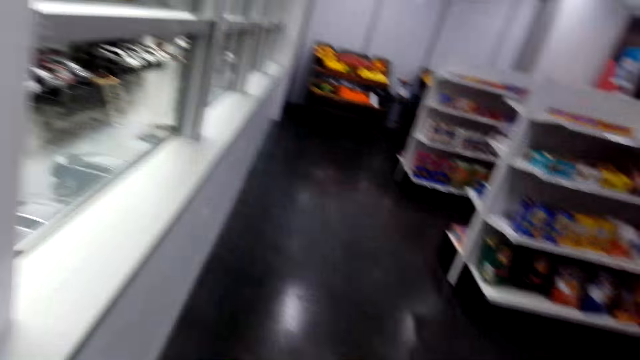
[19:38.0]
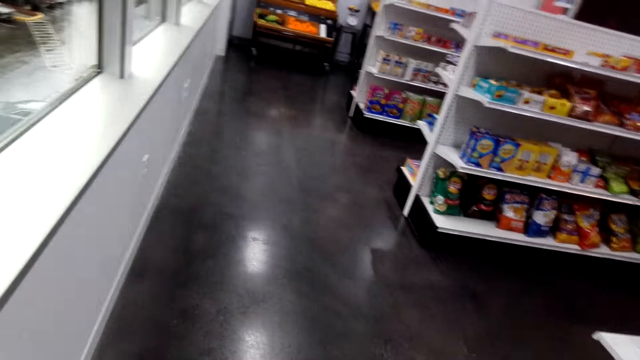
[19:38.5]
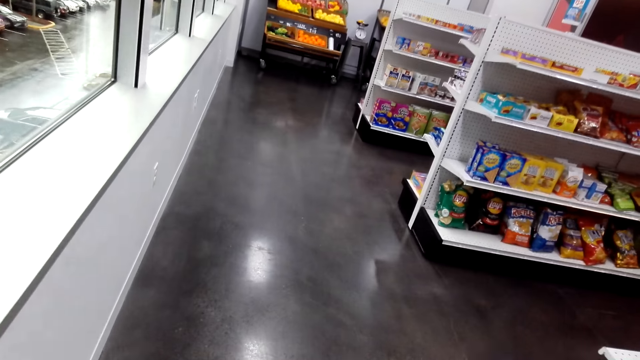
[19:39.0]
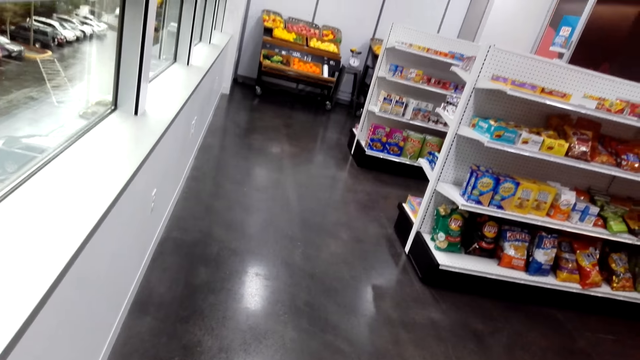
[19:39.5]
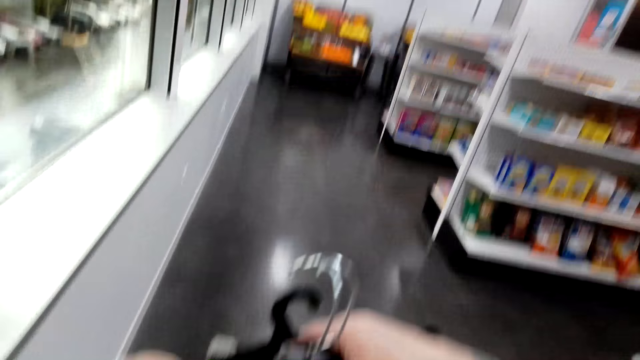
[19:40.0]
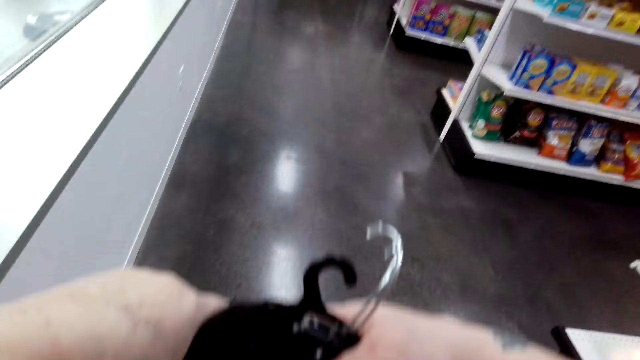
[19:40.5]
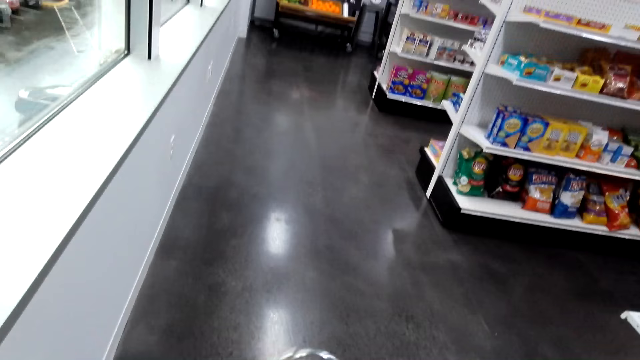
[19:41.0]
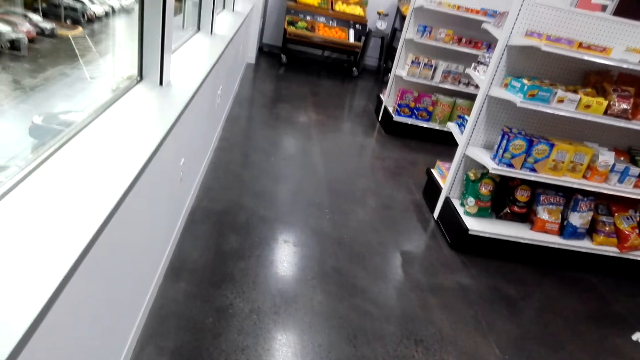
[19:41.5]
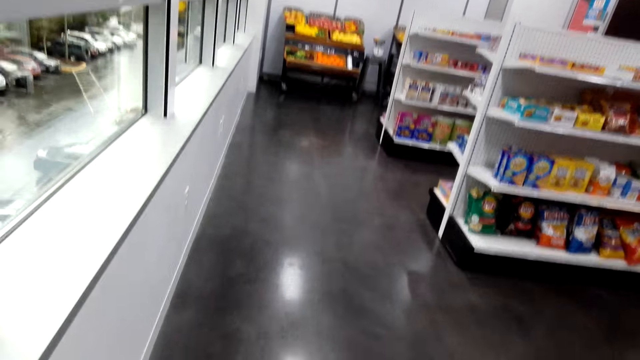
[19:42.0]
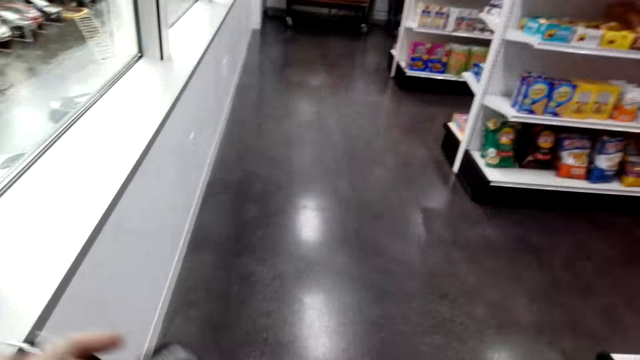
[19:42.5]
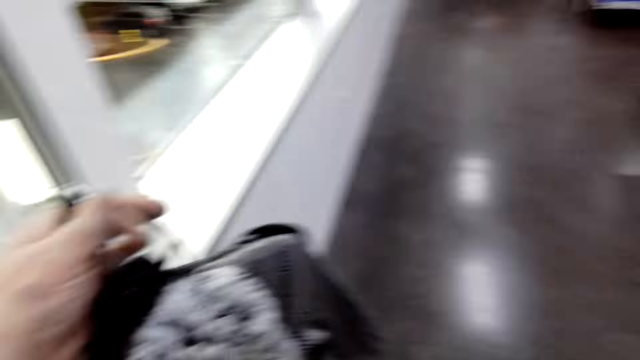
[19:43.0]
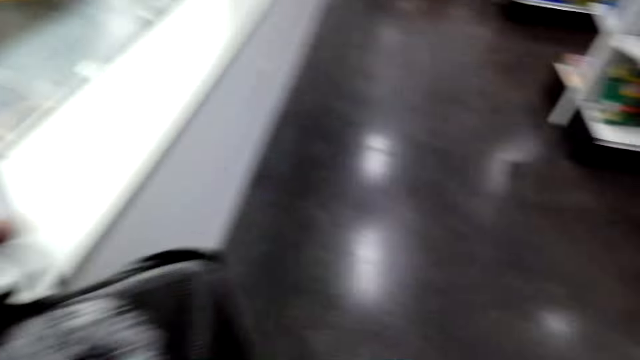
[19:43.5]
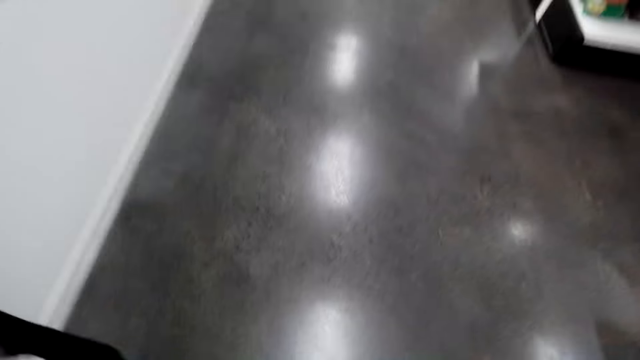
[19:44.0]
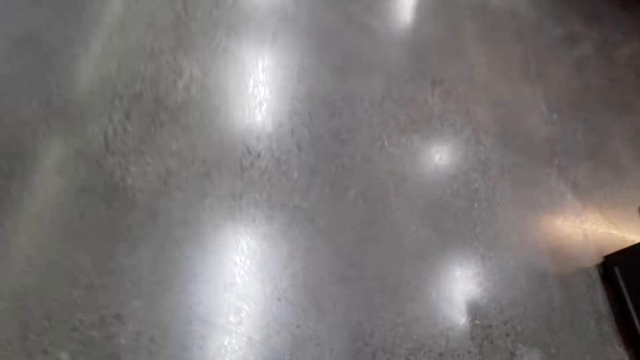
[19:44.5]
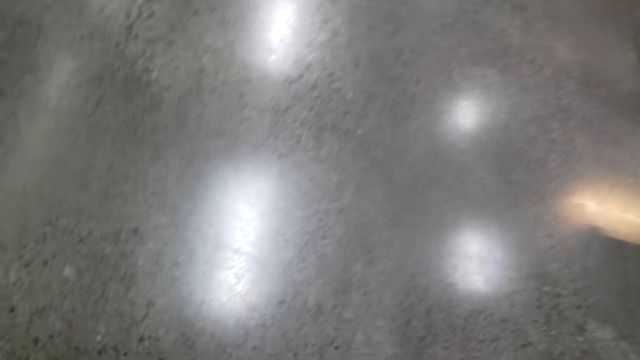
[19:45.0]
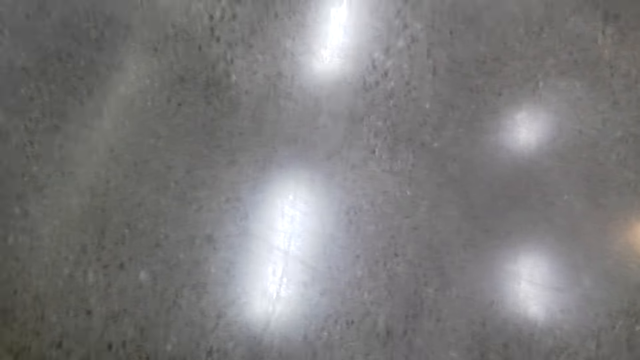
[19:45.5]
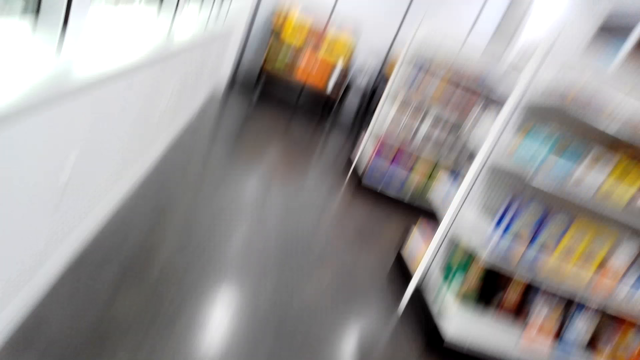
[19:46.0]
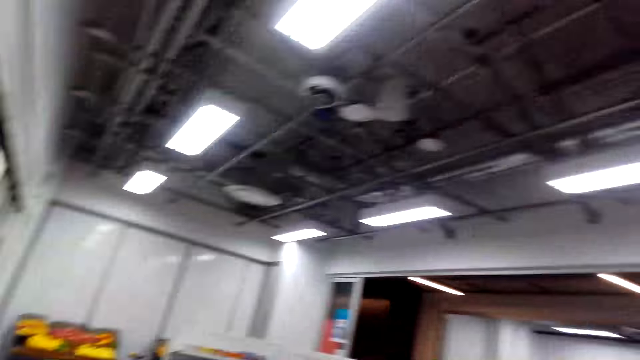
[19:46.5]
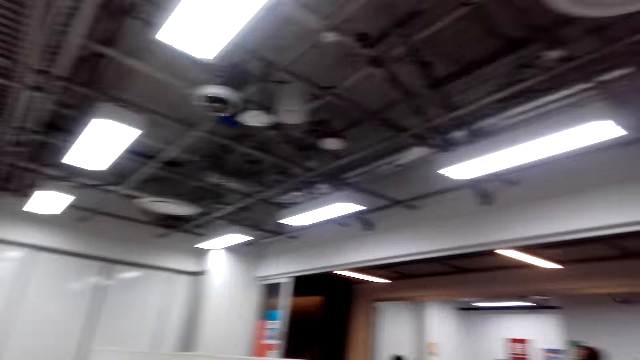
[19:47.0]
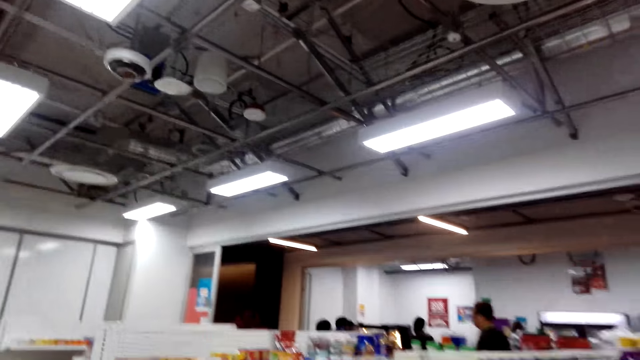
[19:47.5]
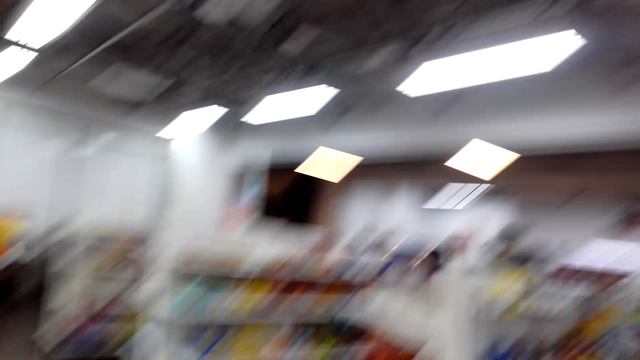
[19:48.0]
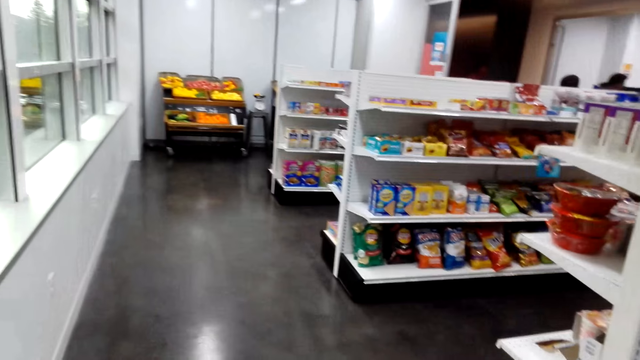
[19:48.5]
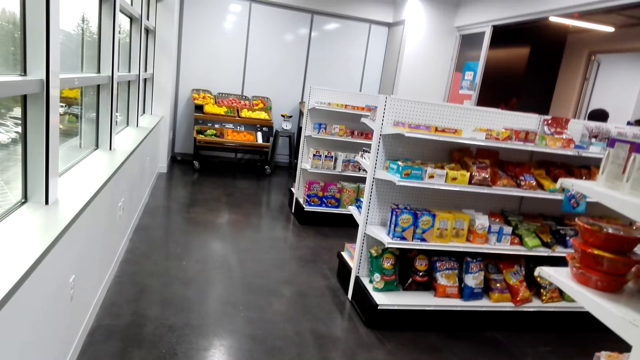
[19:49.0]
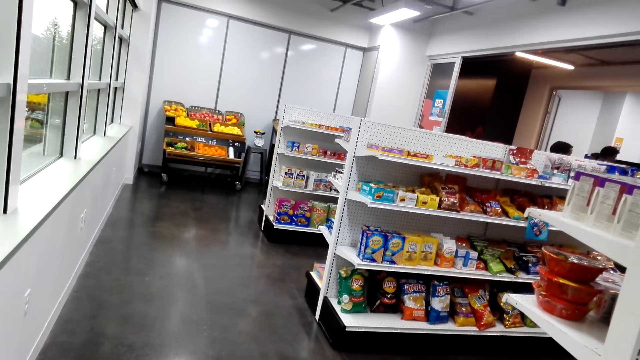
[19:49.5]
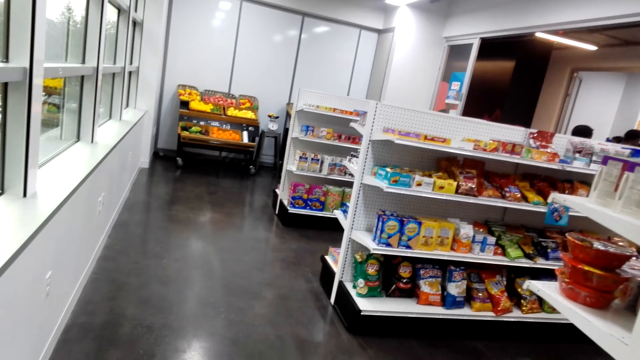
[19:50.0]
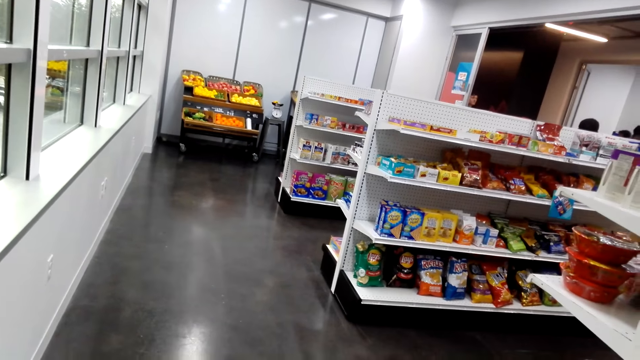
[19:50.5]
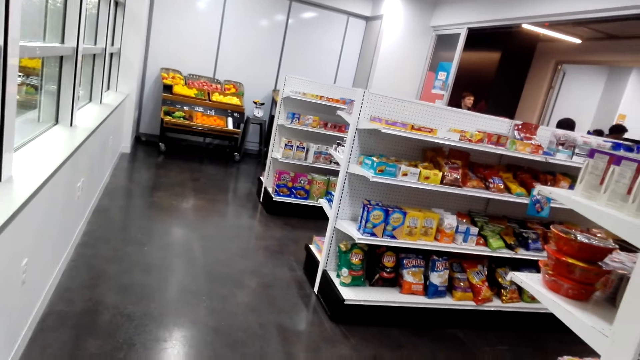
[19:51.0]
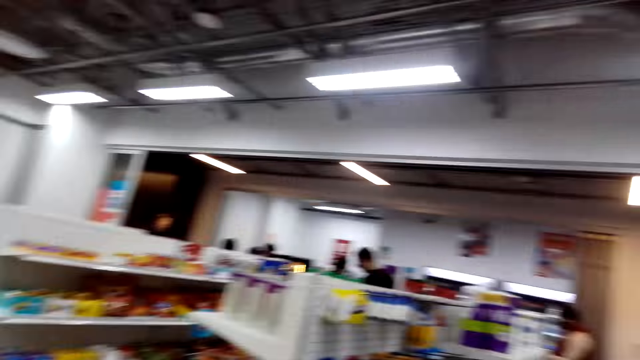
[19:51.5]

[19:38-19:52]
The camera wearer walks around. They lift the hangers. They walk around. They carry the clothes with the hanger. They look around.

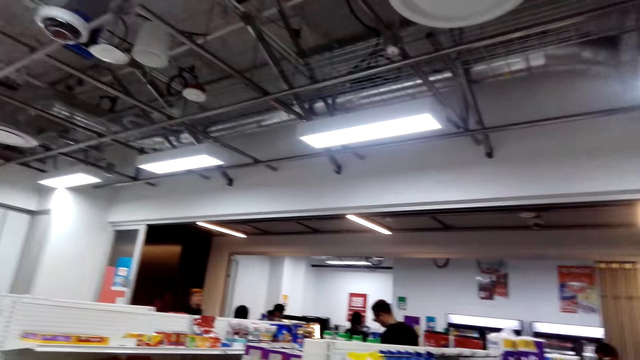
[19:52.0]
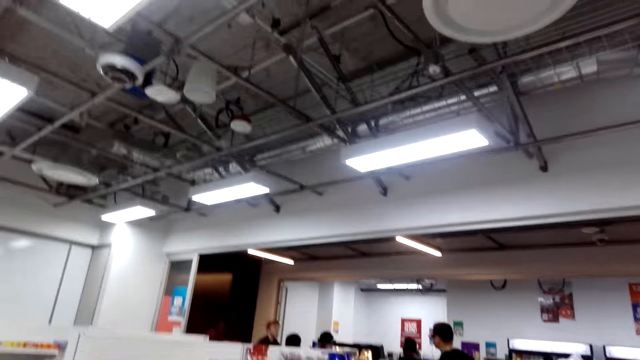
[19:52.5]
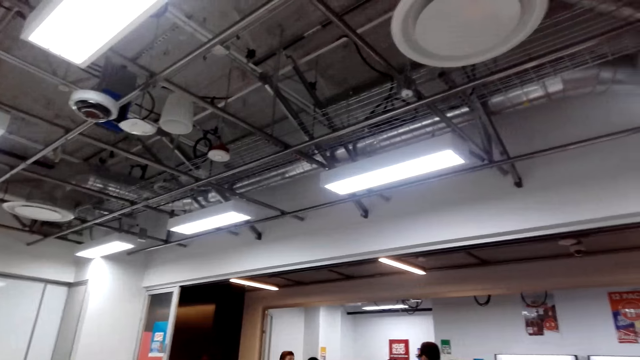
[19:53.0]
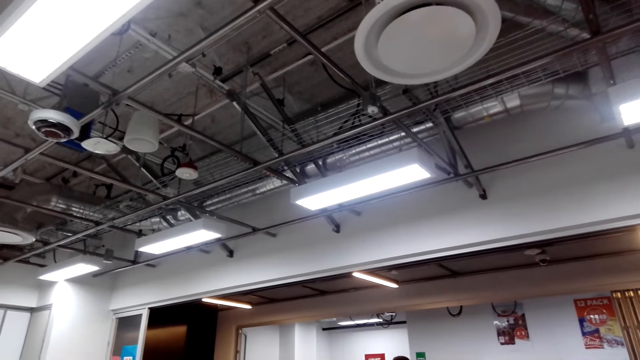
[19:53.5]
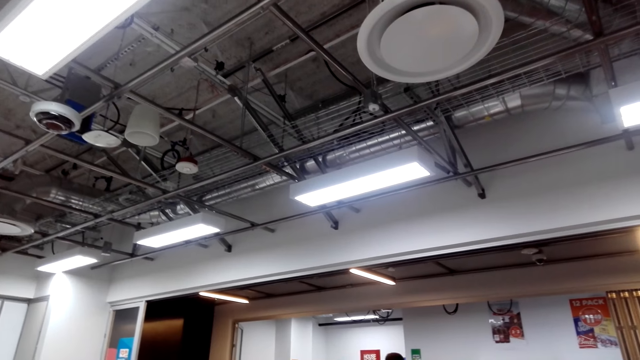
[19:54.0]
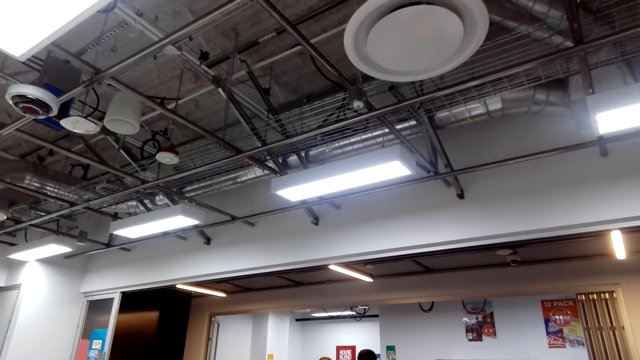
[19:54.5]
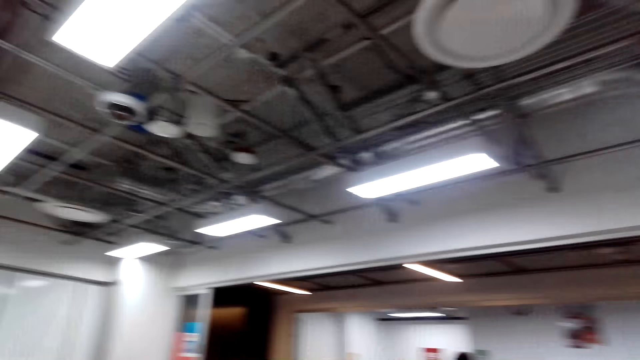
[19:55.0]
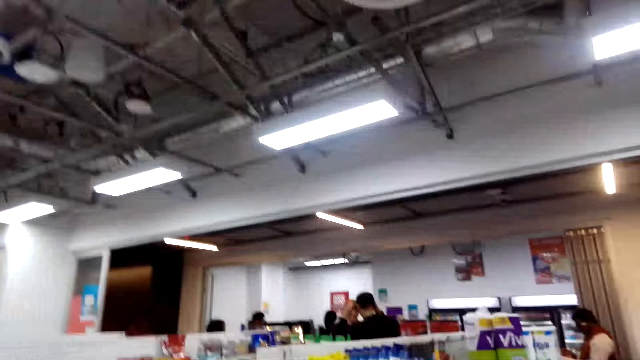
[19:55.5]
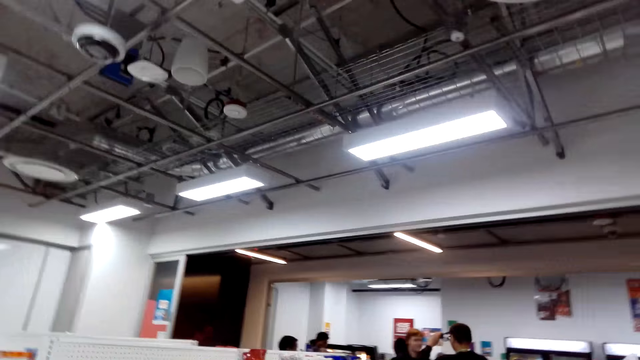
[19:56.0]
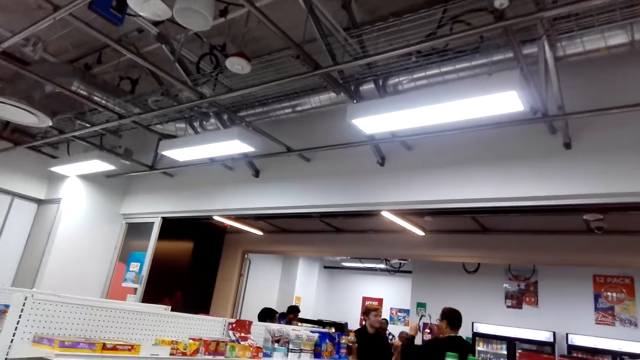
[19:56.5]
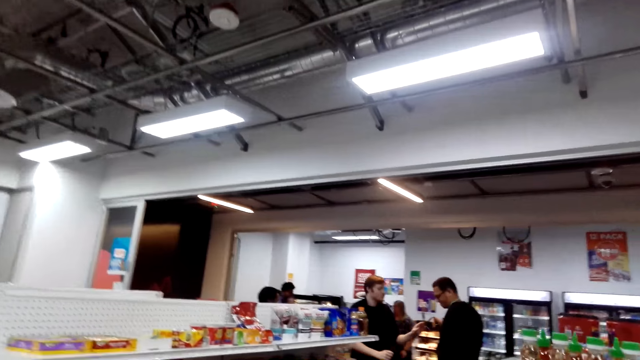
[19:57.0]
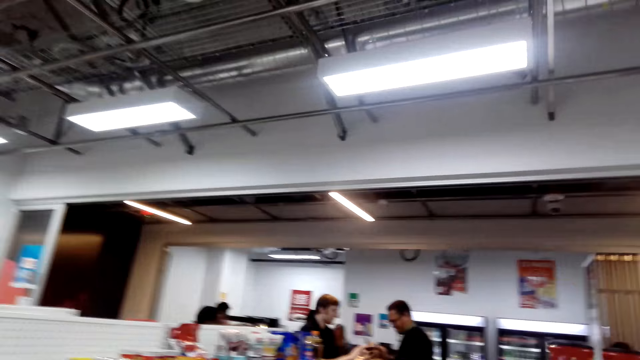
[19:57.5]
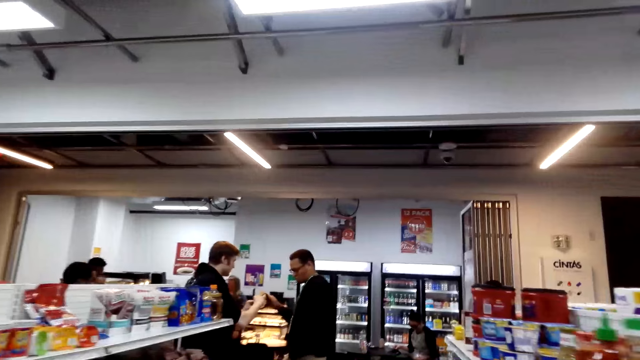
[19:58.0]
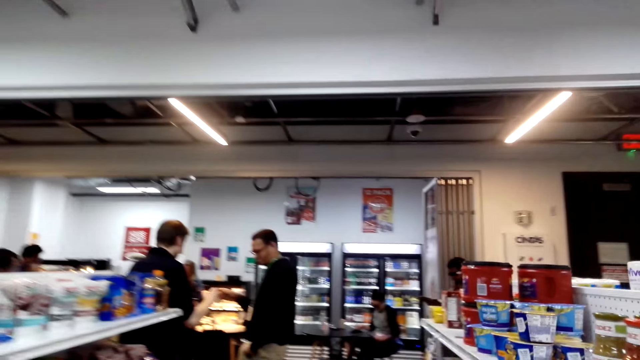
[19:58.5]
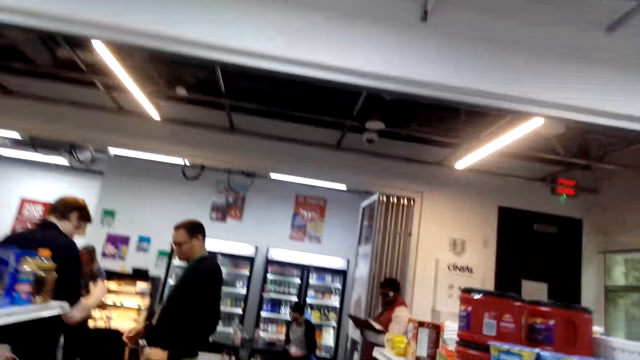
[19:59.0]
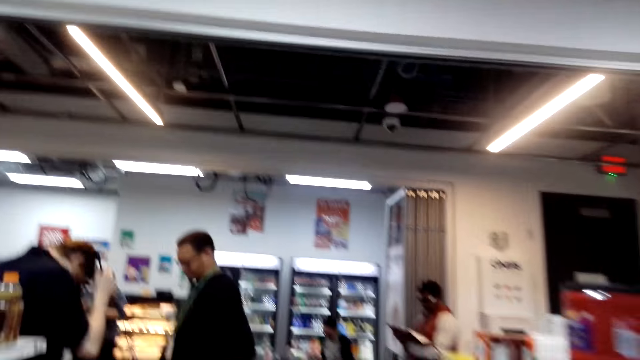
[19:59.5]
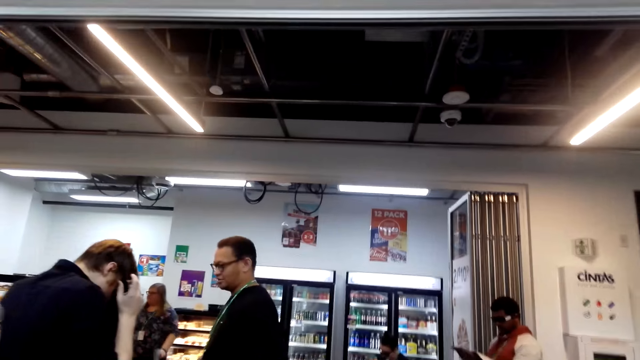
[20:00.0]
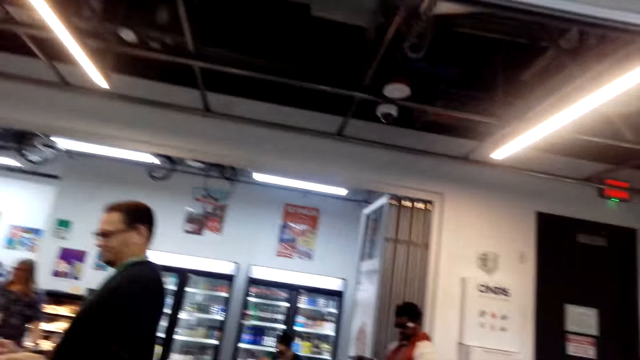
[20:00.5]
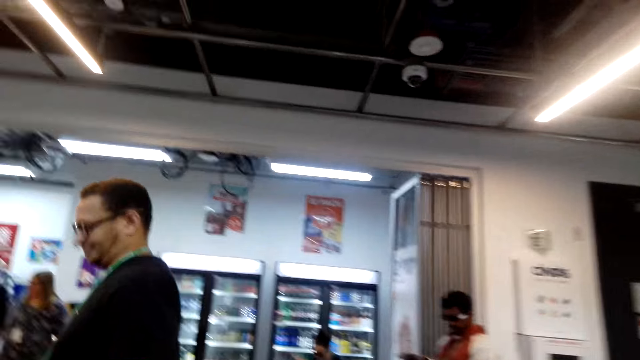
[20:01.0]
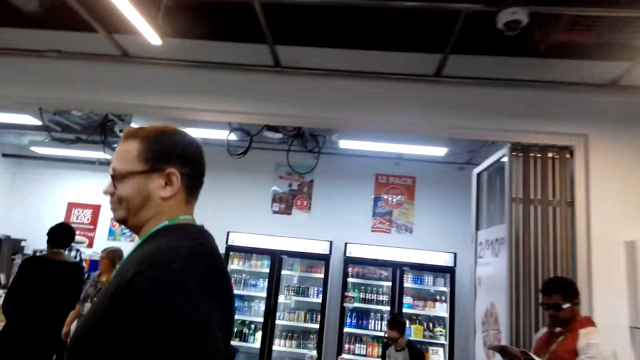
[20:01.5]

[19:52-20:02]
The camera wearer turns around the supermarket. A man gives out the money. Another man talks.
